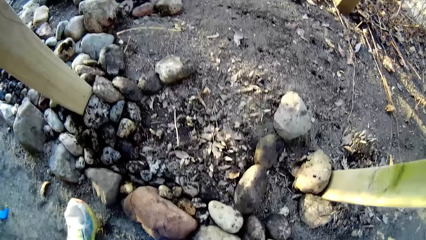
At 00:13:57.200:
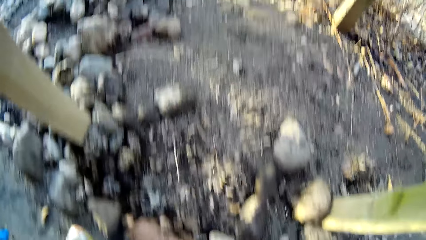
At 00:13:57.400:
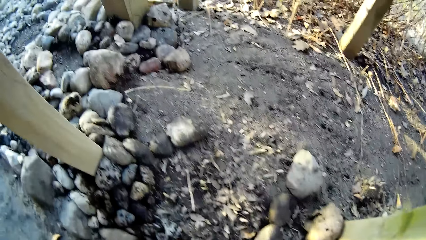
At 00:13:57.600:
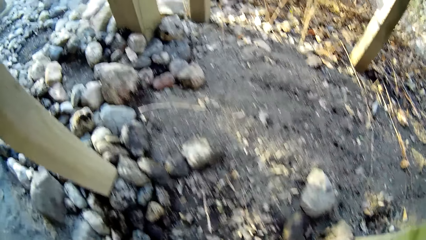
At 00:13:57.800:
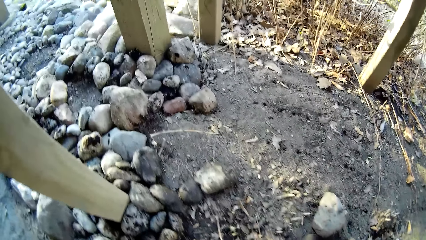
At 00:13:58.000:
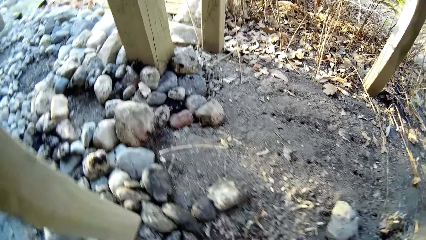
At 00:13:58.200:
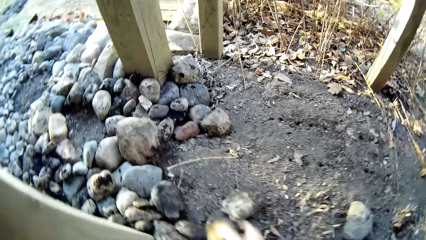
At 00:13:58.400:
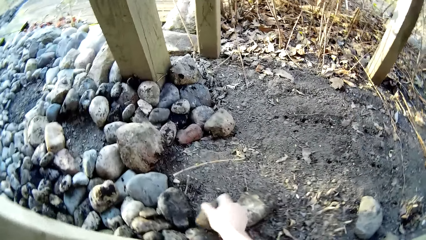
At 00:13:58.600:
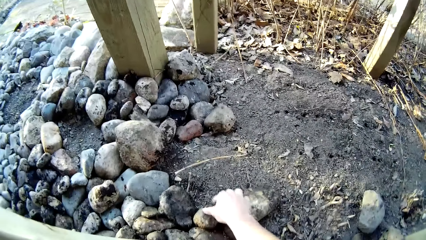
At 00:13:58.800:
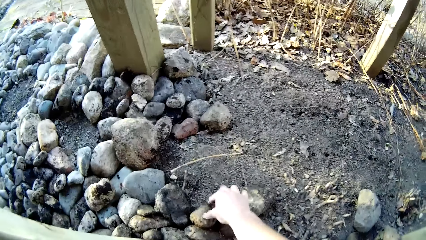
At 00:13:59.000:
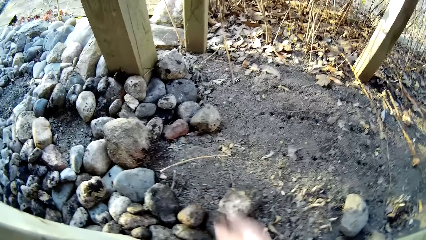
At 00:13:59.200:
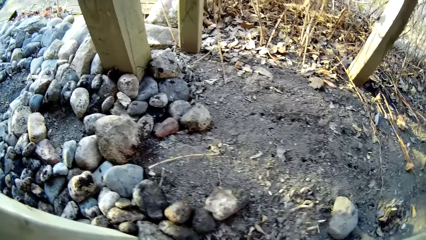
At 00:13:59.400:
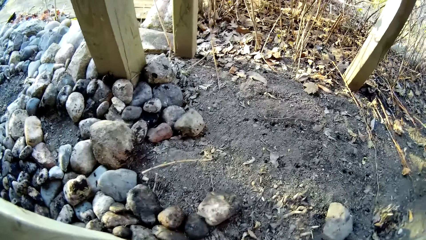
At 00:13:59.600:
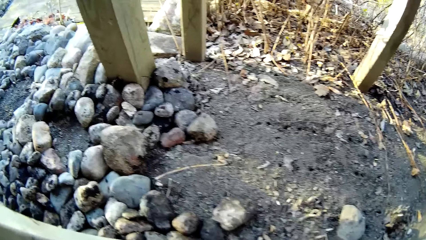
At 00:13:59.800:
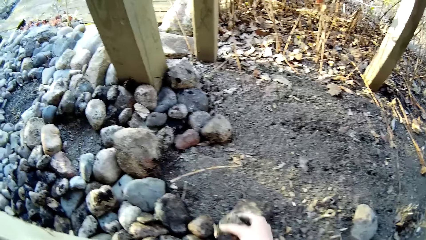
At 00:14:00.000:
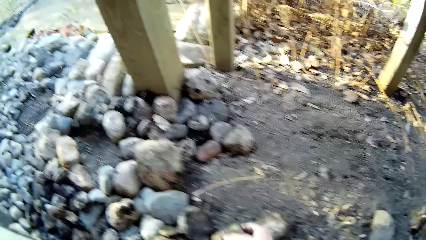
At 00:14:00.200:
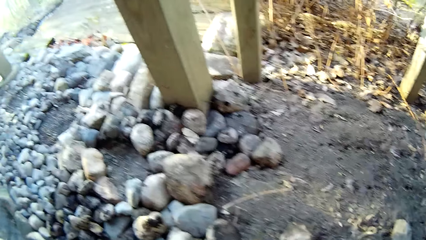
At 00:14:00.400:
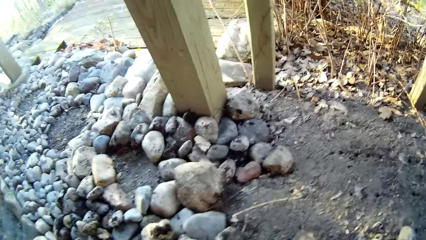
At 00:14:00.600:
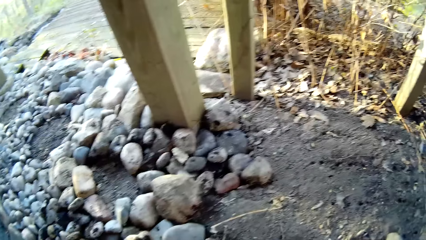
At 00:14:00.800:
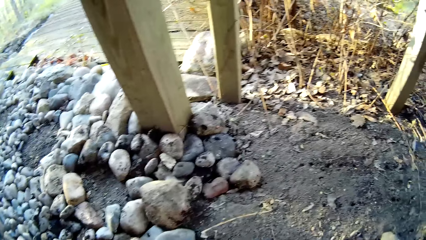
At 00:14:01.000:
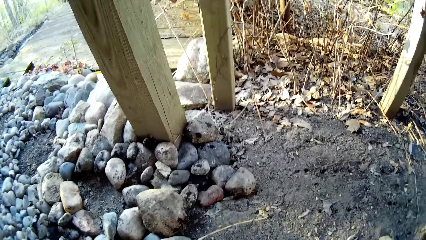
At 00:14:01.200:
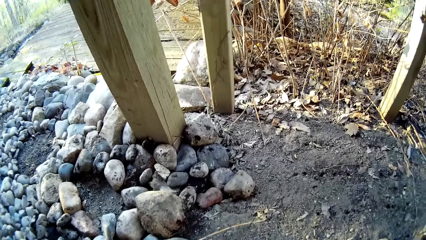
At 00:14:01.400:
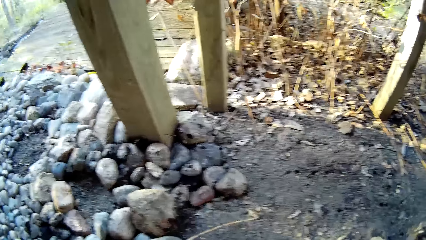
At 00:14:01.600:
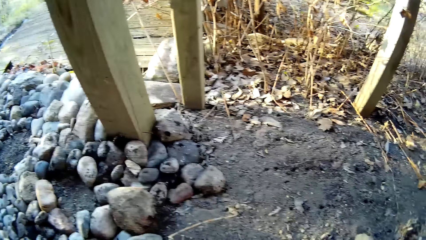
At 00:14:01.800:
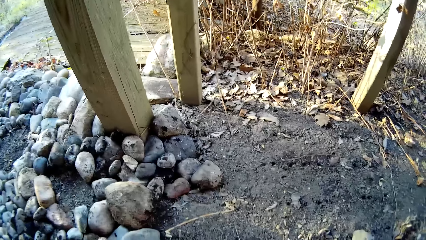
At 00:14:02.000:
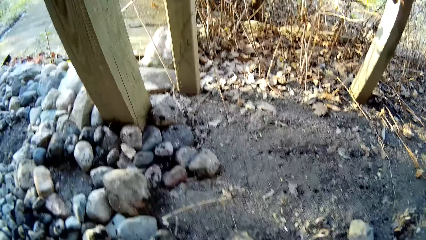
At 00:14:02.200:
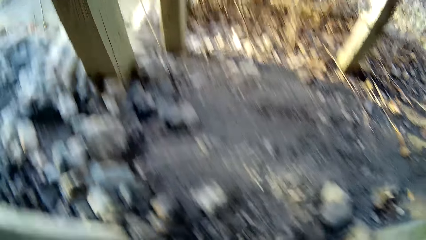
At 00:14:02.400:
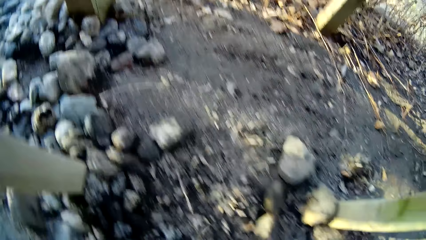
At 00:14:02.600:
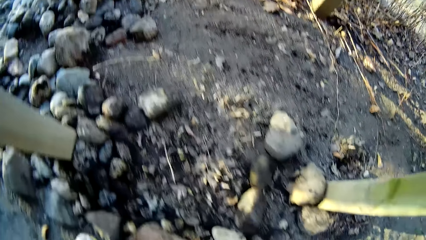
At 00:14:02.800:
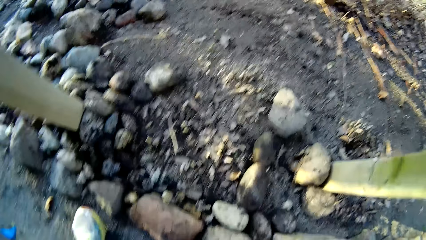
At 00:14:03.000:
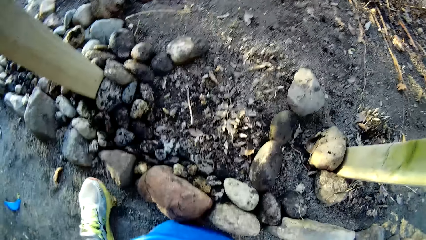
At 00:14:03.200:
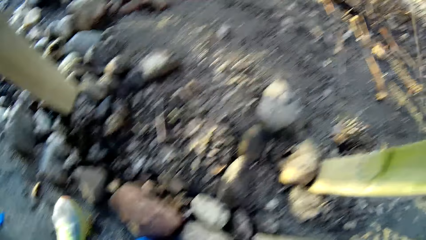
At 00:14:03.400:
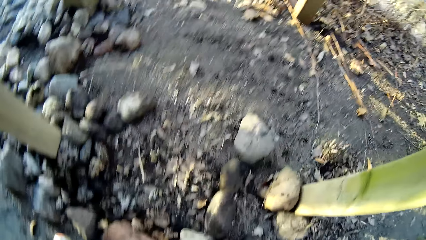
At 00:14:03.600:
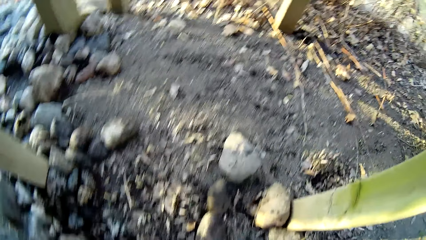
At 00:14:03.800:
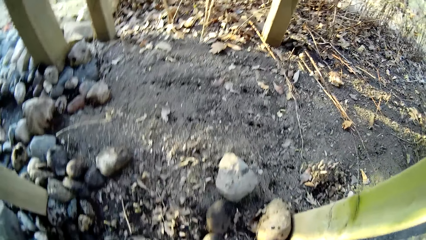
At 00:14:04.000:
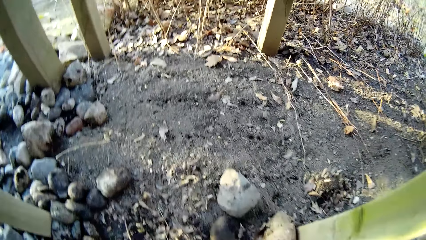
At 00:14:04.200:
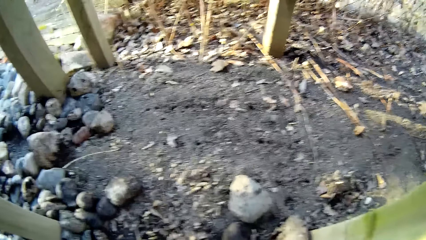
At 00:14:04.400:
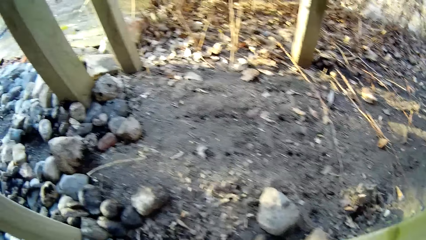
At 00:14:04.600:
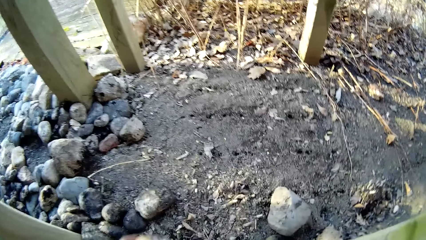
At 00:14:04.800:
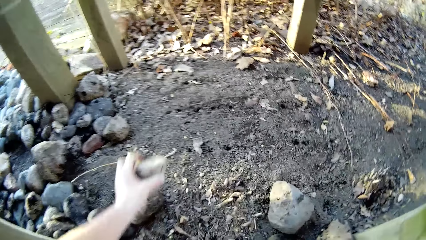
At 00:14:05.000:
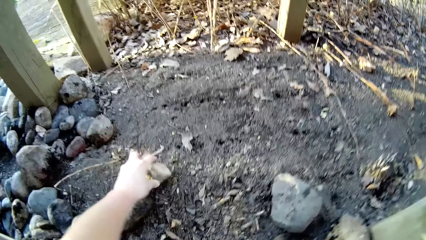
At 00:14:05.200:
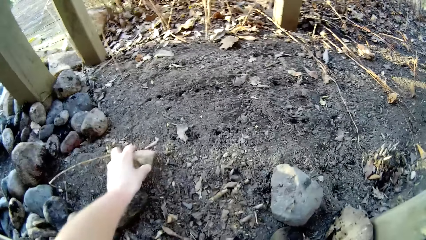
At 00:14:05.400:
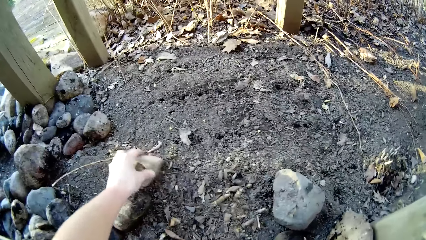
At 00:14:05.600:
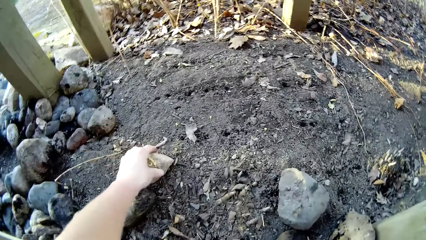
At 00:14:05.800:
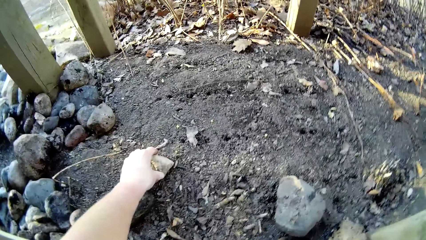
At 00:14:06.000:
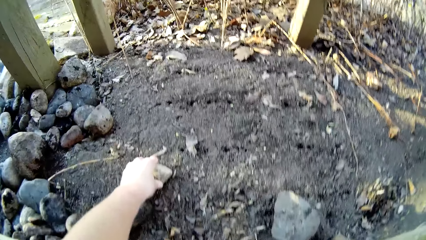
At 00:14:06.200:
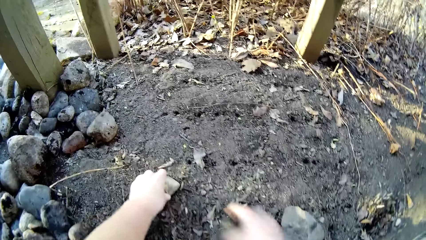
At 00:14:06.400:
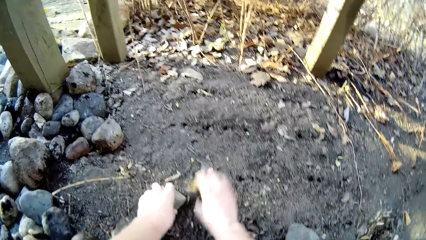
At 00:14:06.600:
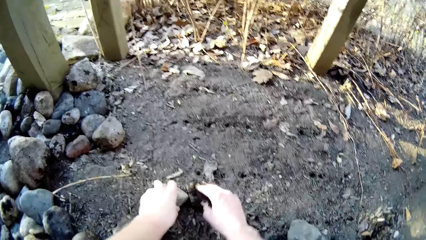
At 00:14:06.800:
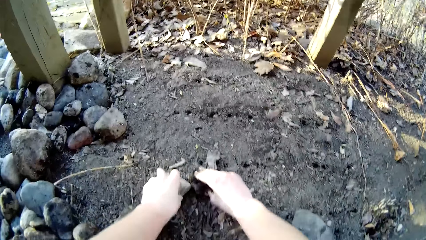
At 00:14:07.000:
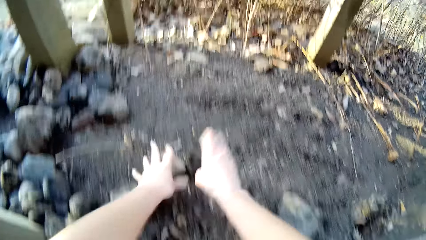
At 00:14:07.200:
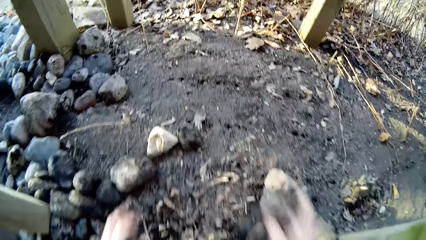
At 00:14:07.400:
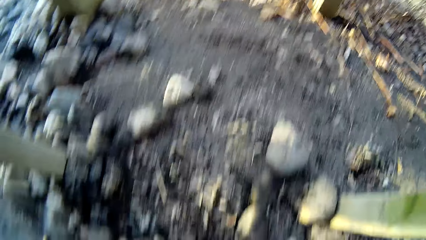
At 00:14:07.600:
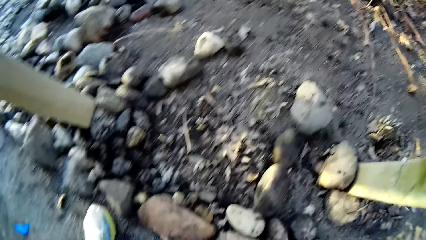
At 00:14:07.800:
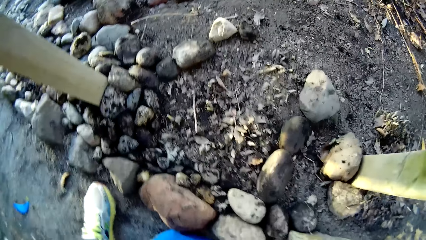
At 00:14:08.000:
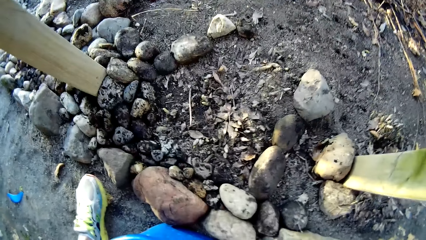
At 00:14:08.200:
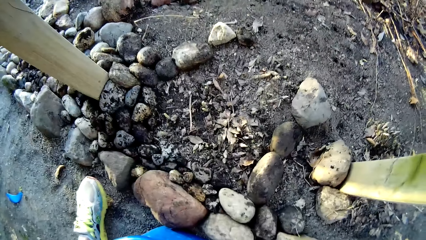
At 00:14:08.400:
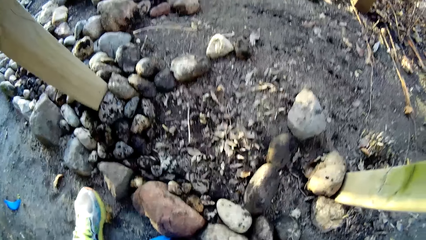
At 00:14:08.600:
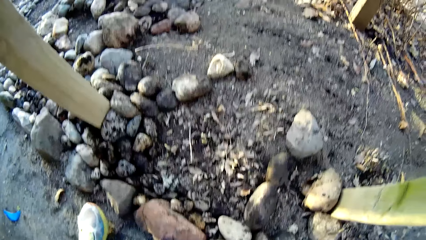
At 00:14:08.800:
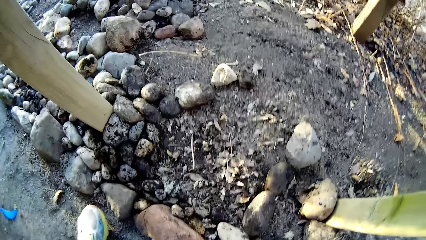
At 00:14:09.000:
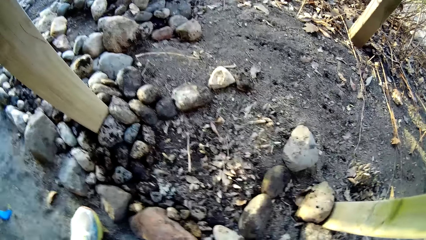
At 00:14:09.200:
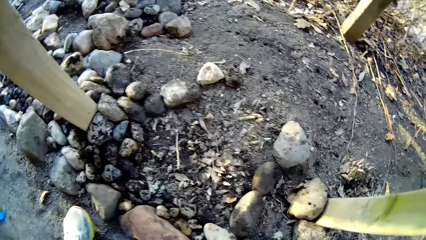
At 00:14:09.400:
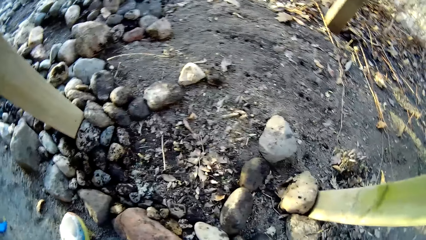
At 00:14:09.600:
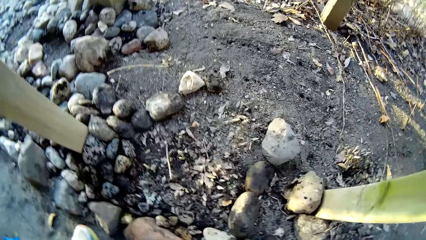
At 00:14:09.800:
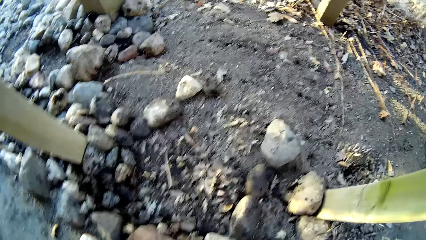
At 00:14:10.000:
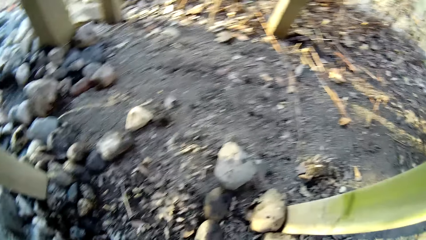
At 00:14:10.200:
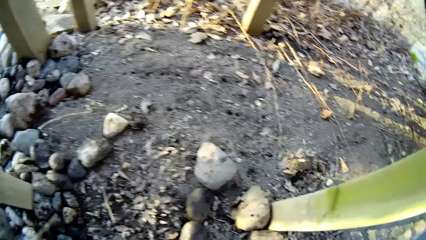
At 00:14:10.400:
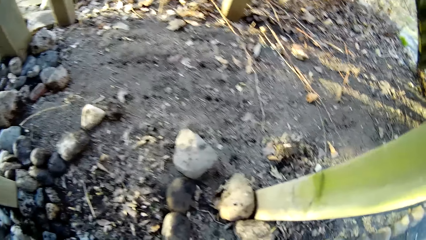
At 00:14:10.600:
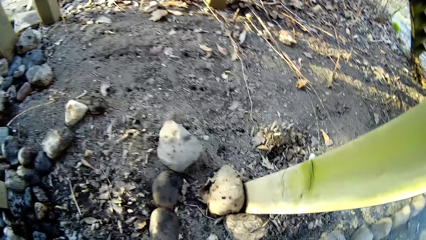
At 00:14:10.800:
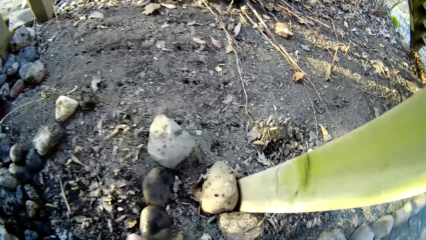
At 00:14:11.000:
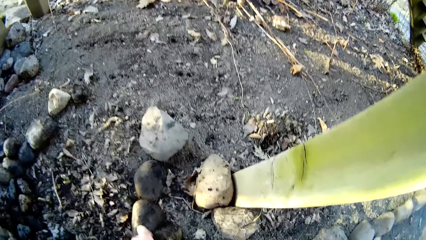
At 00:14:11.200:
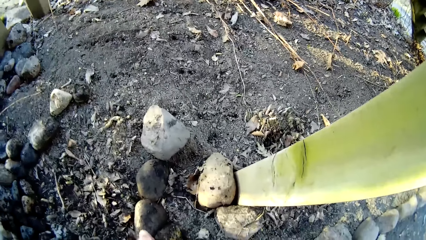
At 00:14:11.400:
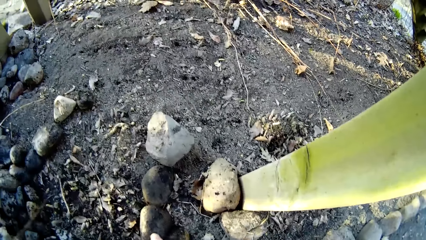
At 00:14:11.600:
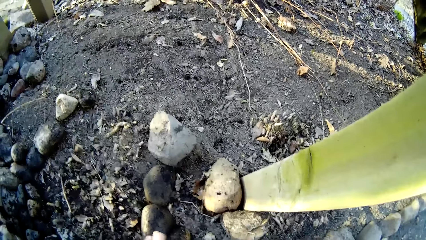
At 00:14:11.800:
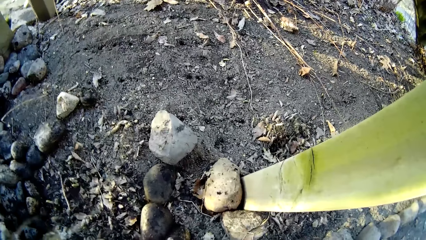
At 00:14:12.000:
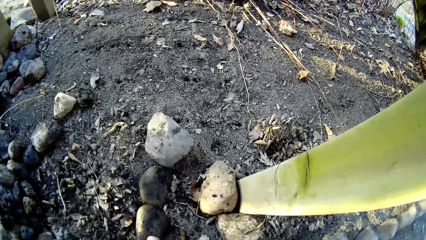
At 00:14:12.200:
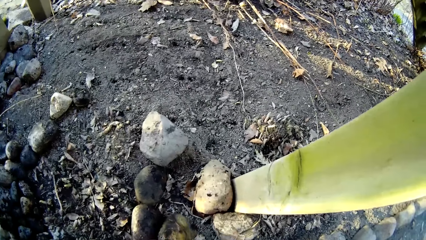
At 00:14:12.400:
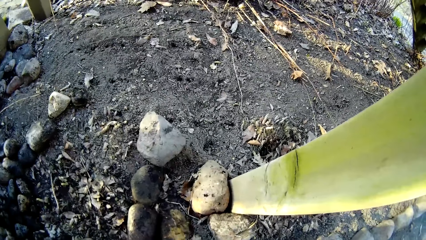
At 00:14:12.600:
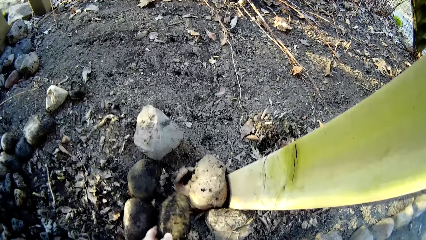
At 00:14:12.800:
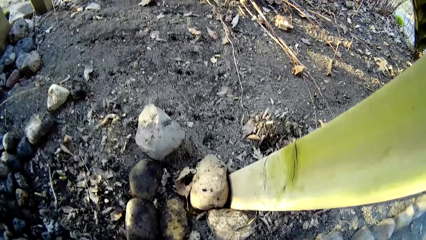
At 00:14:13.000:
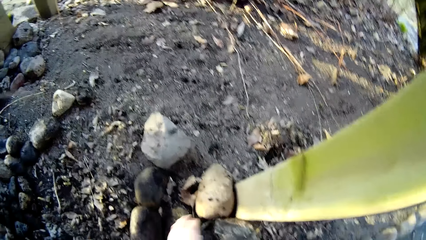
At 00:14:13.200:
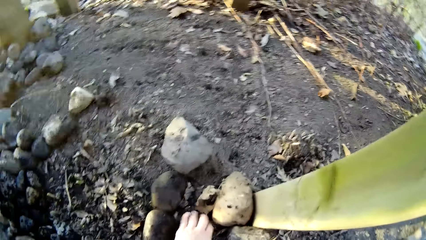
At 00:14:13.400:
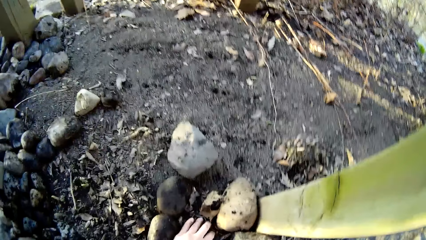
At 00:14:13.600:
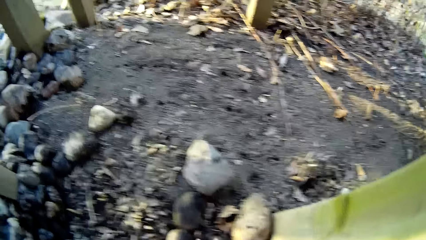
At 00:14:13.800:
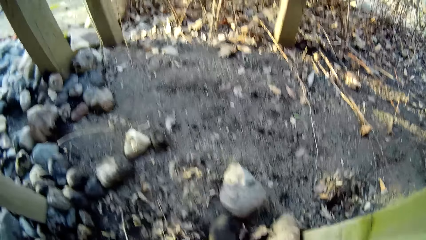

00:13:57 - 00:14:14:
The camera wearer drops another stone on the ground with her right hand. She drops a stone on the floor with her left hand. She places a black stone on the ground with her right hand. She places a stone on the ground with her left hand.
